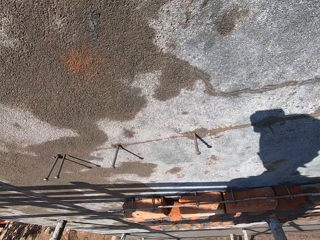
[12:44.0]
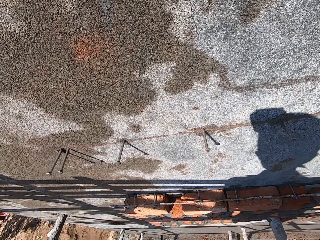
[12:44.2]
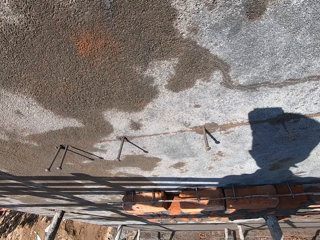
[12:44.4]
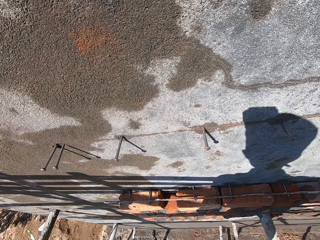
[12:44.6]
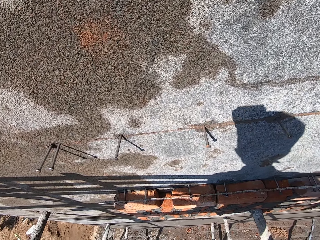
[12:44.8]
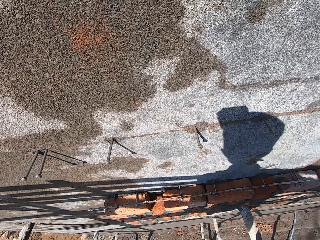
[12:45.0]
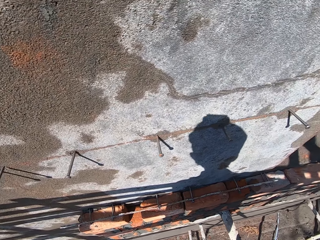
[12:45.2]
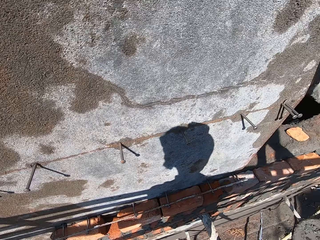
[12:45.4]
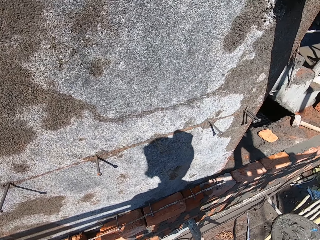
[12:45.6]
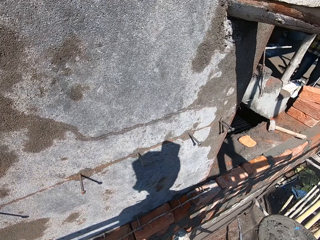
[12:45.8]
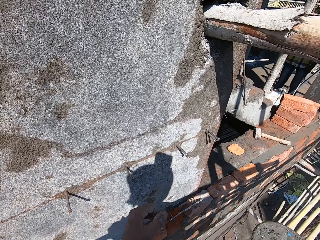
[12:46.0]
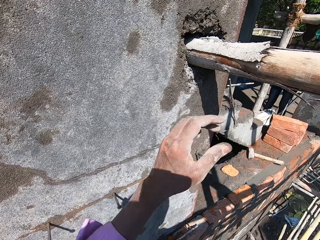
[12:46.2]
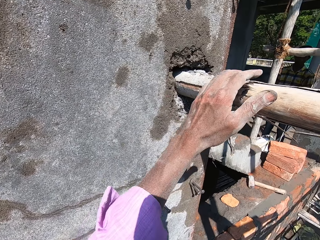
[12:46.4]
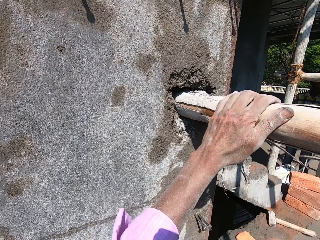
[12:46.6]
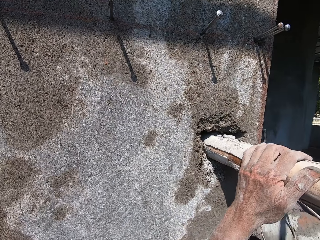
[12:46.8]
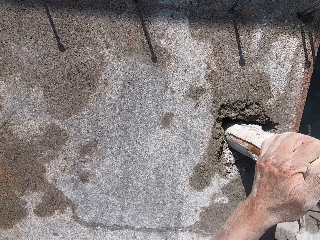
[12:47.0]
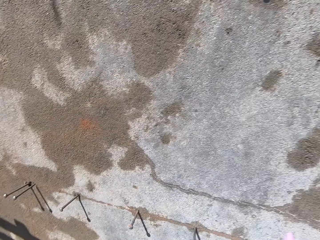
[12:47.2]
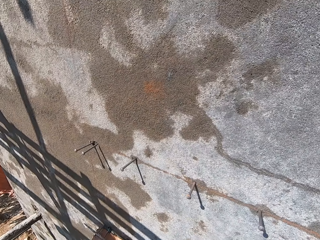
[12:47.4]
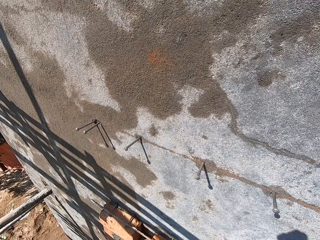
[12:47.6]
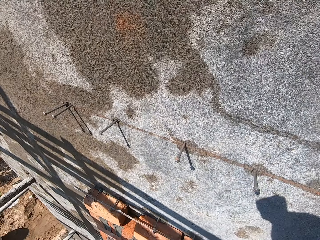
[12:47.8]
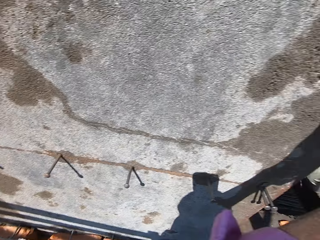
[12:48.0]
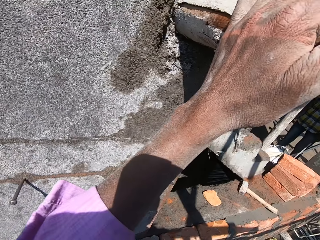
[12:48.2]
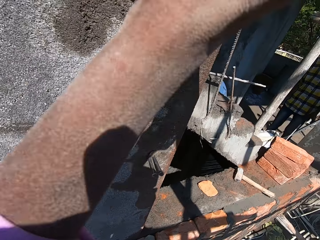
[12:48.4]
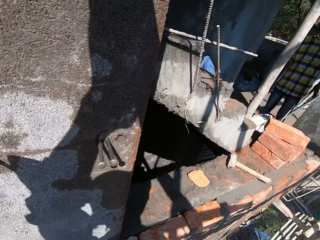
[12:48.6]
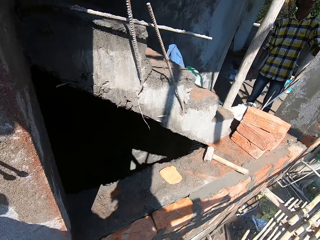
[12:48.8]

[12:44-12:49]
The camera wearer touches the pole. They look around.

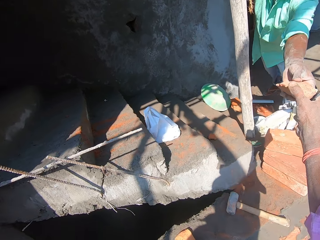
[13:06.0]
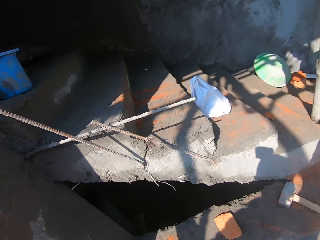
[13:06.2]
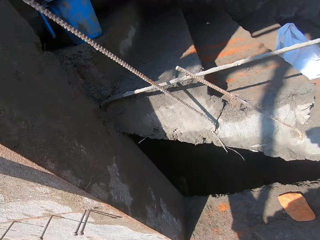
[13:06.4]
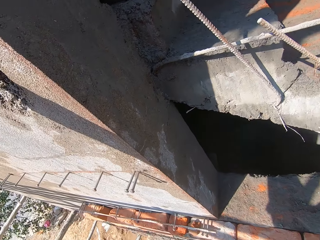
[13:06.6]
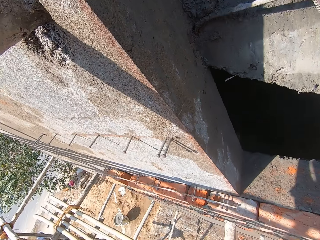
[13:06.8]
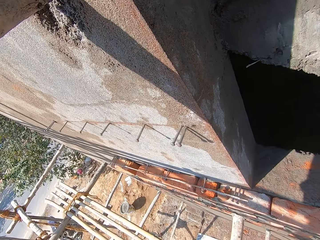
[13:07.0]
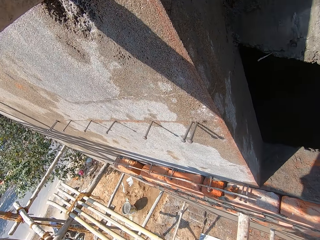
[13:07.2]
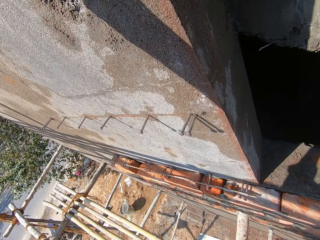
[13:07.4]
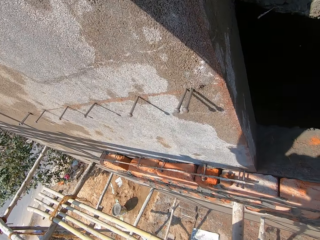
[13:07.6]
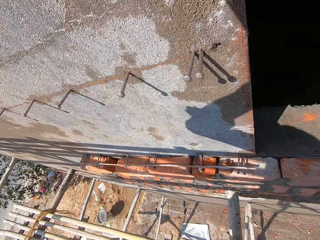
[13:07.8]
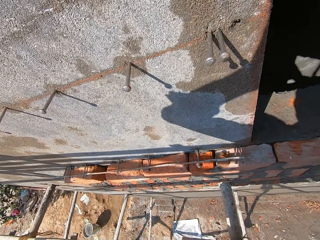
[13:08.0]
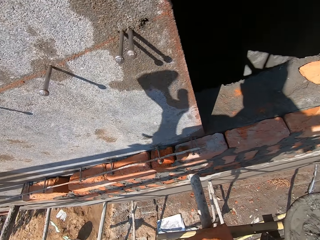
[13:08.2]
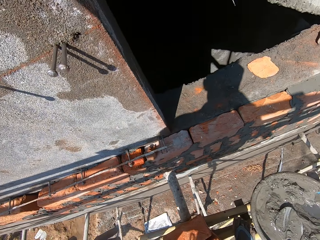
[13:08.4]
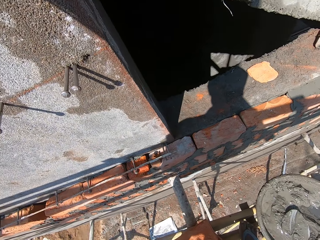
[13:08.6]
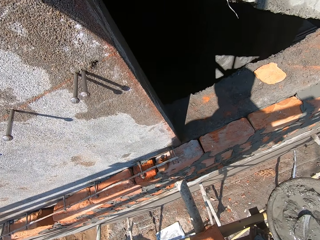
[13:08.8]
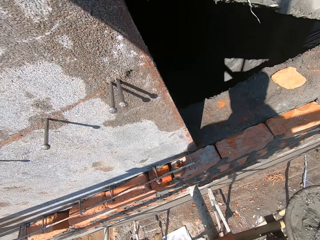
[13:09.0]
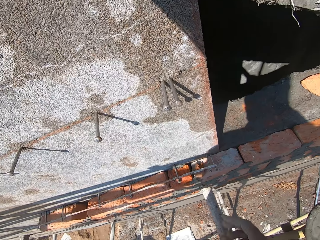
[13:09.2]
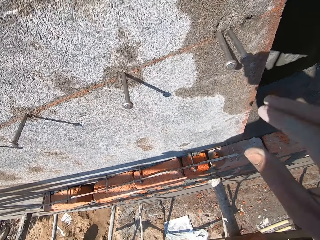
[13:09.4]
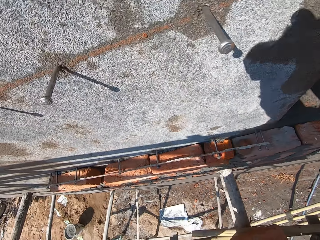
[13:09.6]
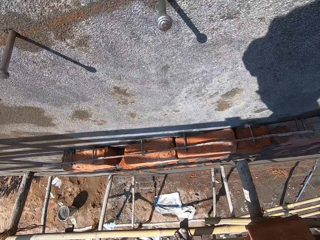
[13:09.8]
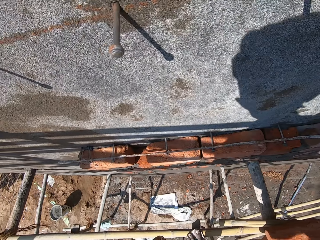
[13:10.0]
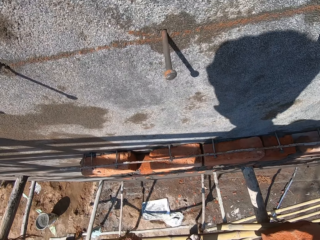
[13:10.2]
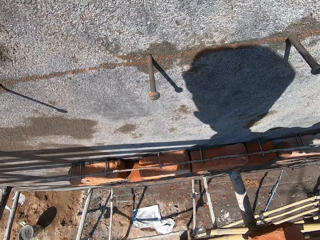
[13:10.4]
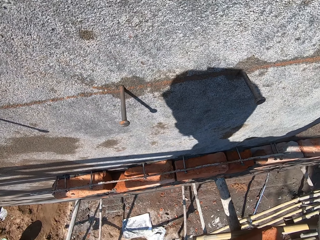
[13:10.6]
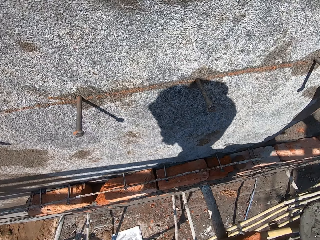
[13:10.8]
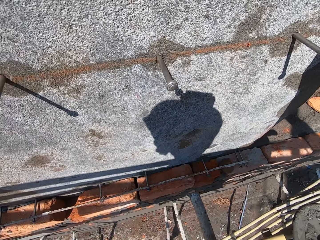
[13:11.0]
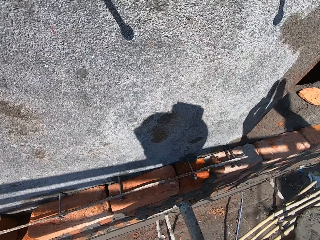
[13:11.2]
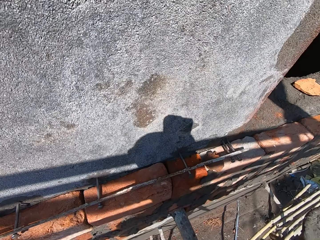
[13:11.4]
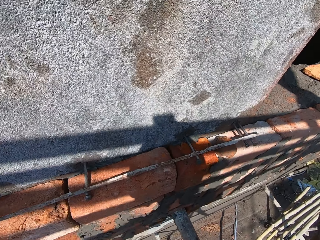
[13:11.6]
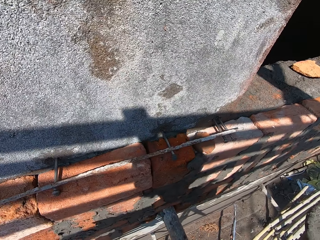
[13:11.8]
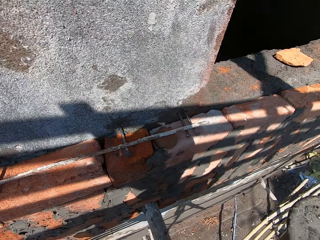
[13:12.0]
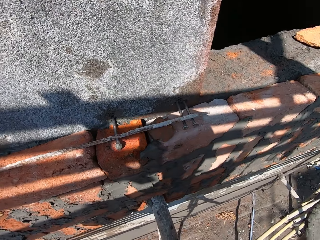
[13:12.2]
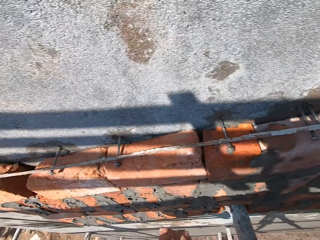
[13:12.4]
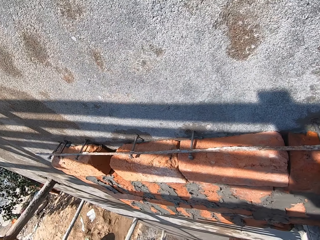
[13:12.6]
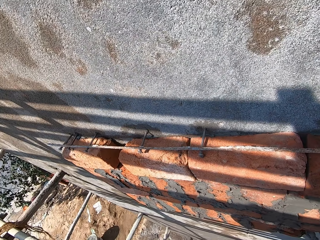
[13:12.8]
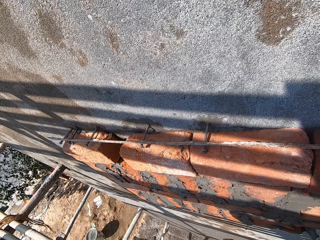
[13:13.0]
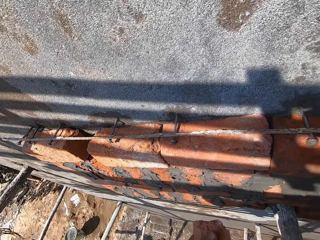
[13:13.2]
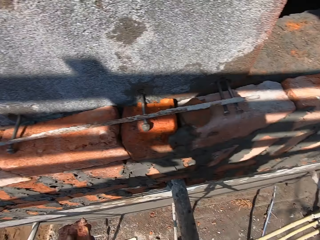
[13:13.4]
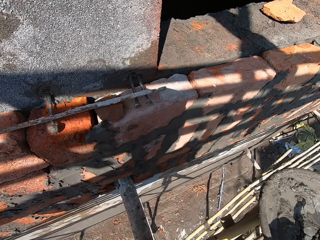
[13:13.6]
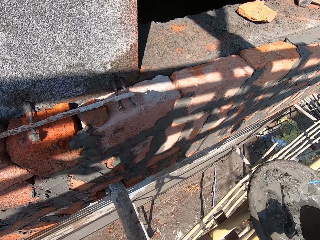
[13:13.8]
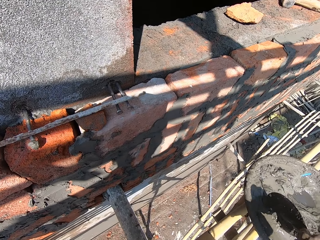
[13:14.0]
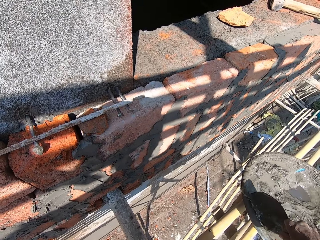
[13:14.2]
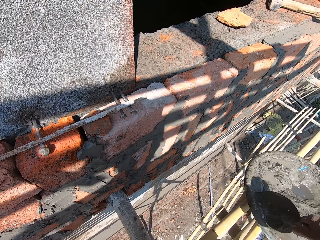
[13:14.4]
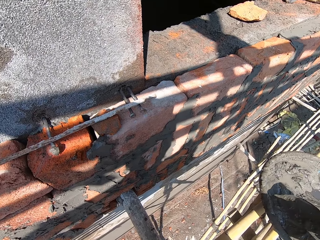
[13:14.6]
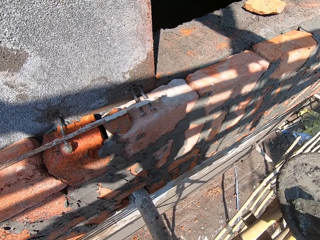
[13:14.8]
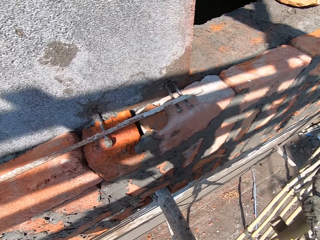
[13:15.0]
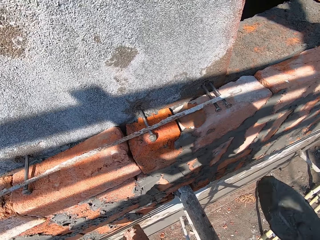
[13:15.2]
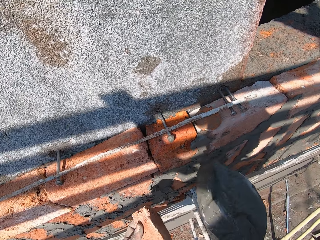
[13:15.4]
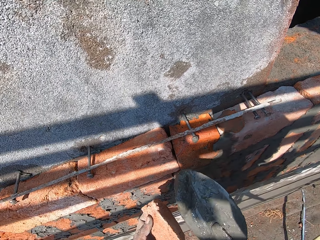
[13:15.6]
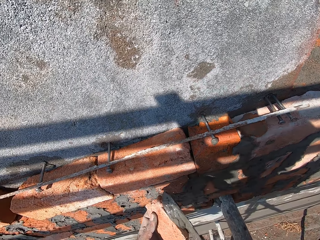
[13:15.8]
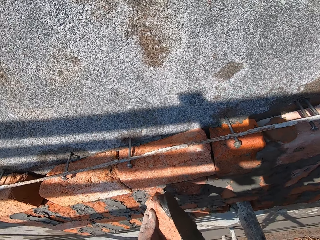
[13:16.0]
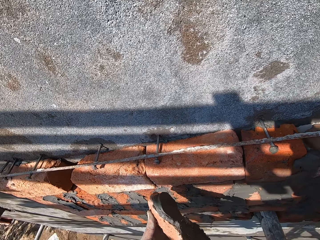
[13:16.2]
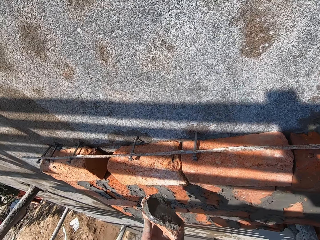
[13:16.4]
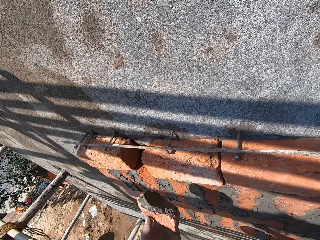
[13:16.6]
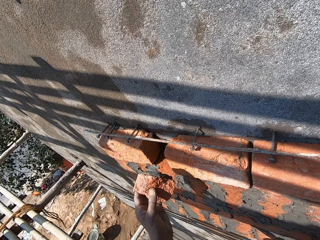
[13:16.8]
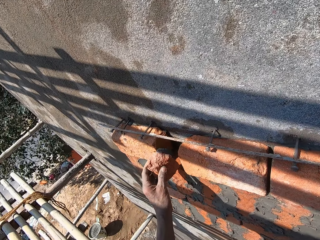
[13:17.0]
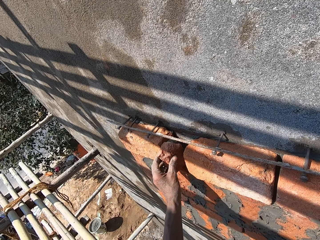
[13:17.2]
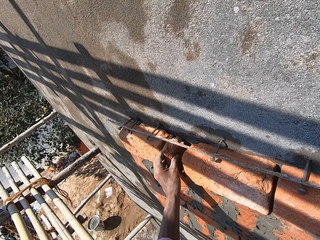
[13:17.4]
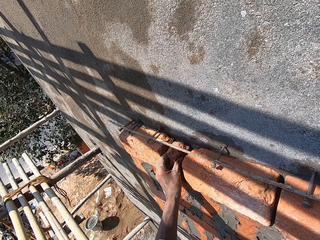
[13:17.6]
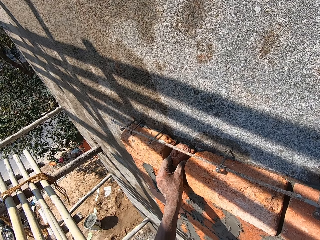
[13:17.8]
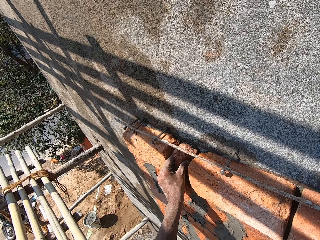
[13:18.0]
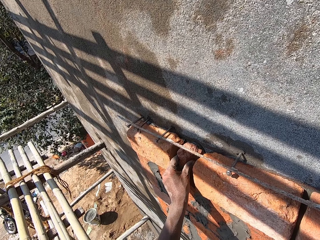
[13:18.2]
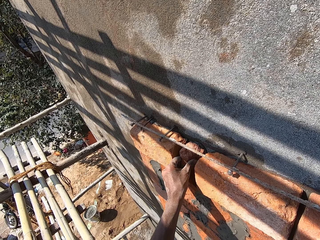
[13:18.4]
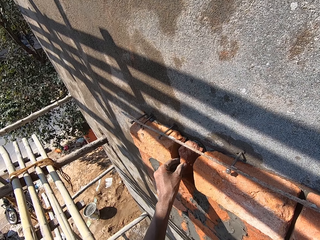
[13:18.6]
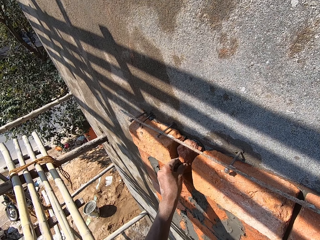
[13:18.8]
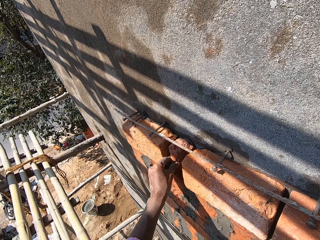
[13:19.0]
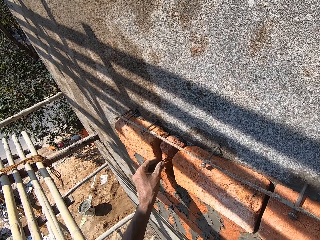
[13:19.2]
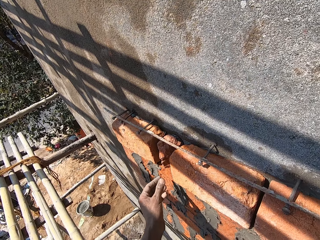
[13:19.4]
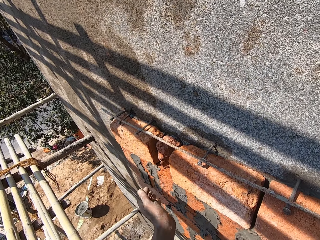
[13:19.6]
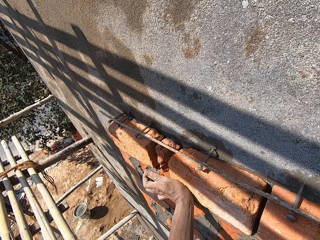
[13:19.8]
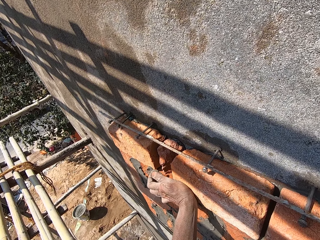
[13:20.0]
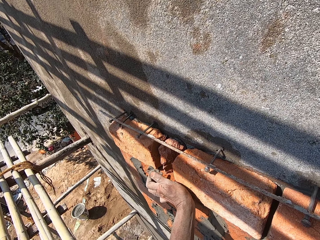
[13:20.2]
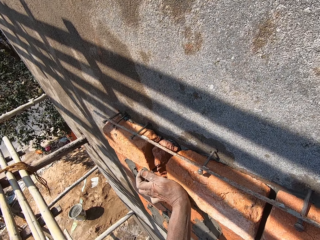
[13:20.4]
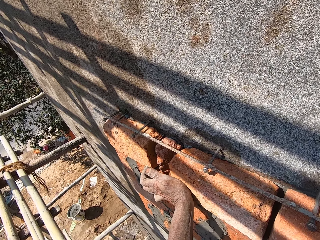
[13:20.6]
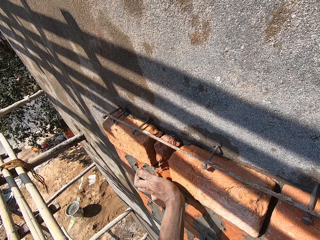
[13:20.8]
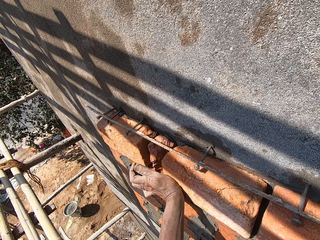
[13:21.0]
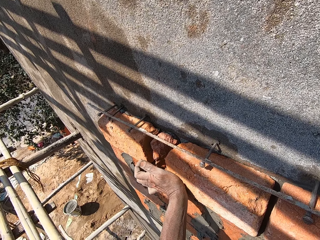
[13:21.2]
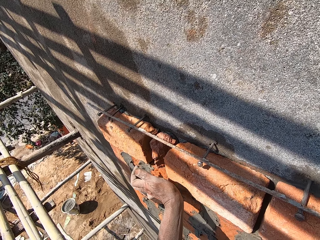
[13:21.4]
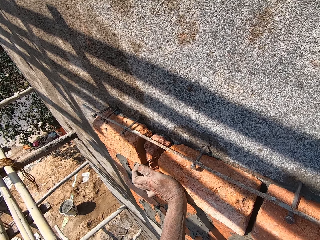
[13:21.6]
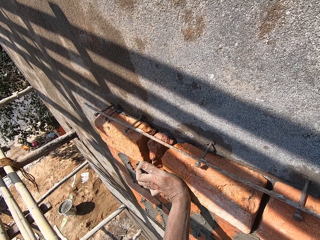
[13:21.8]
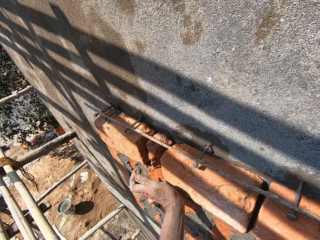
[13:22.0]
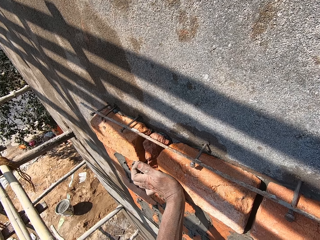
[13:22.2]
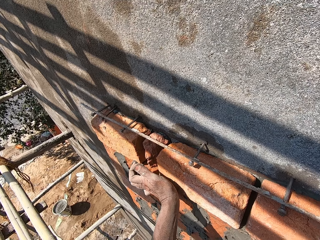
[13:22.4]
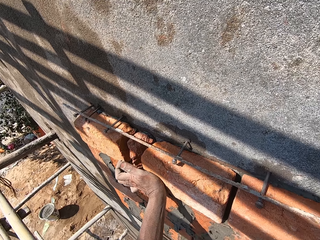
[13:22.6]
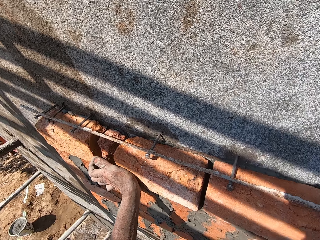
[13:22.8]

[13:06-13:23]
The camera wearer collects the broken brick from a man with his right hand. He looks around. He scoops some mortar from the pan on the scaffold with the hand trowel in his right hand. He applies the mortar from the hand trowel in his right hand on the broken brick in his left hand. He fixes the broken brick with mortar in his left hand on the wall with both hands. He hits the brick.
